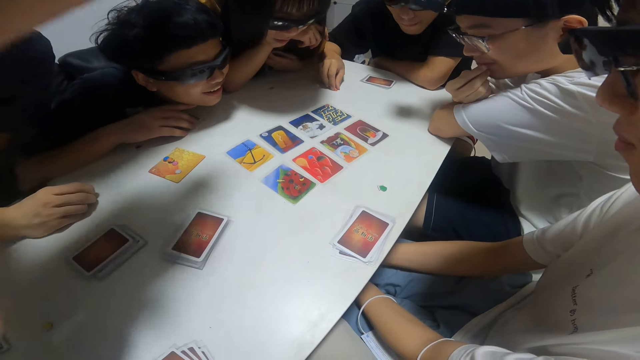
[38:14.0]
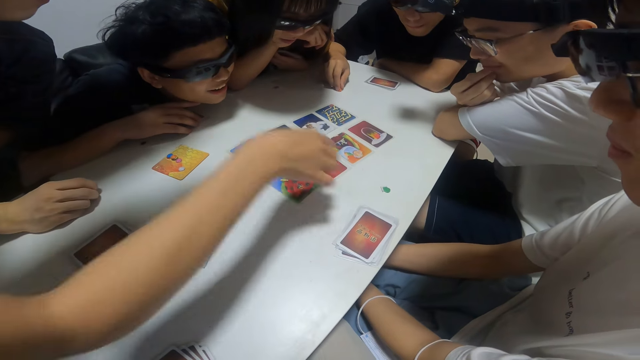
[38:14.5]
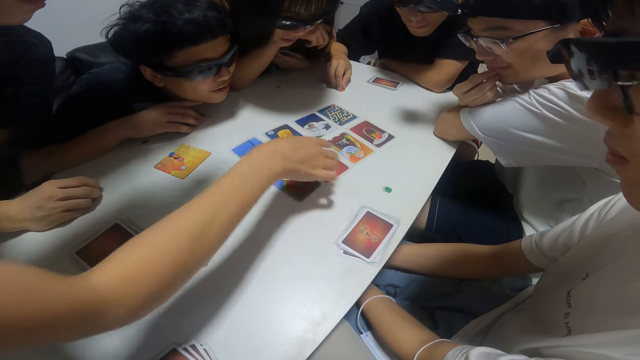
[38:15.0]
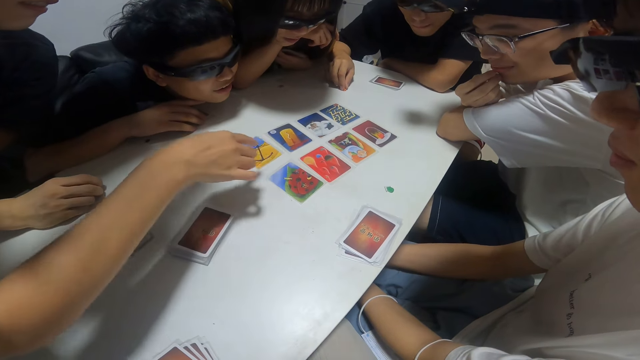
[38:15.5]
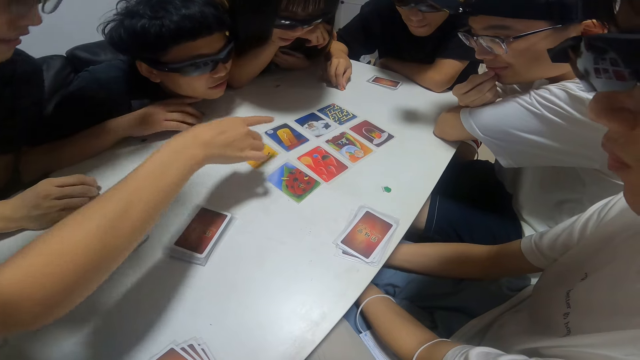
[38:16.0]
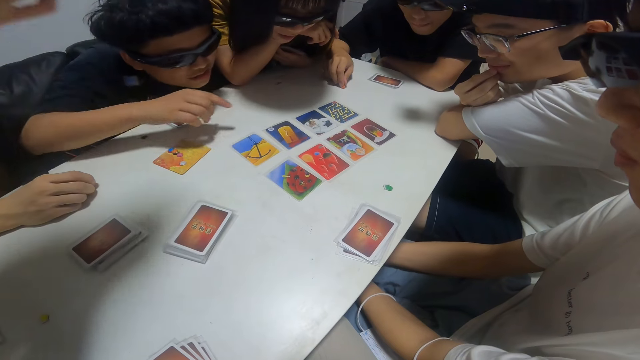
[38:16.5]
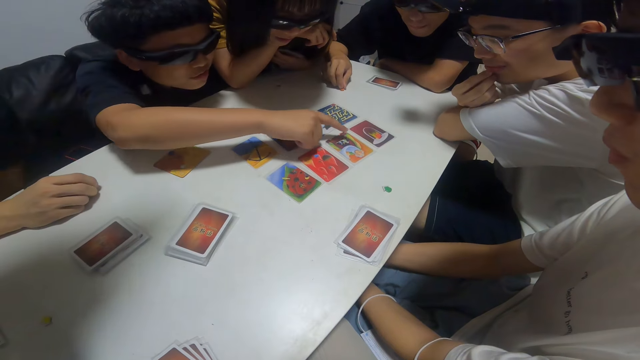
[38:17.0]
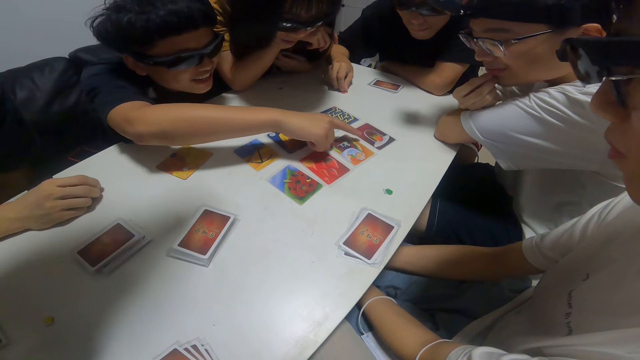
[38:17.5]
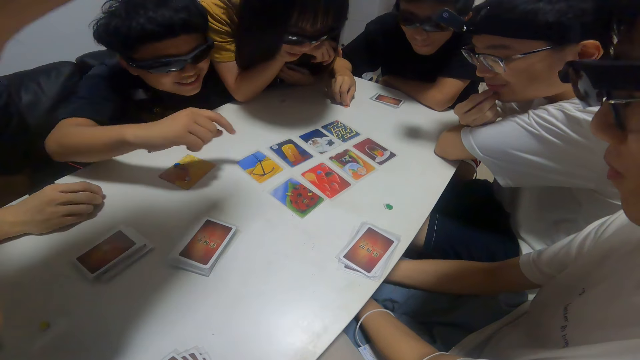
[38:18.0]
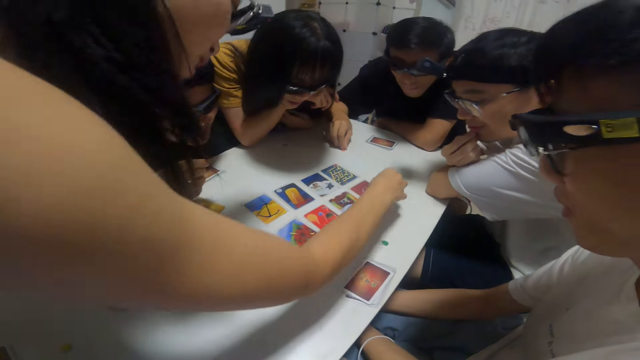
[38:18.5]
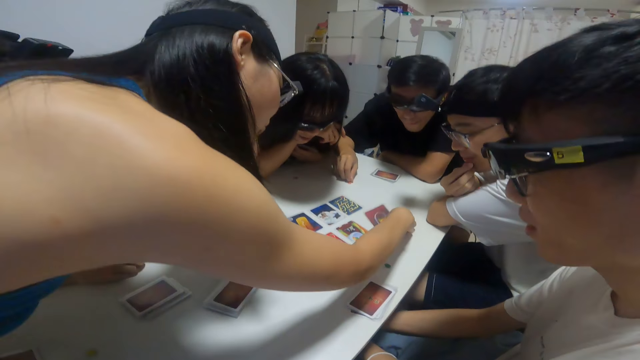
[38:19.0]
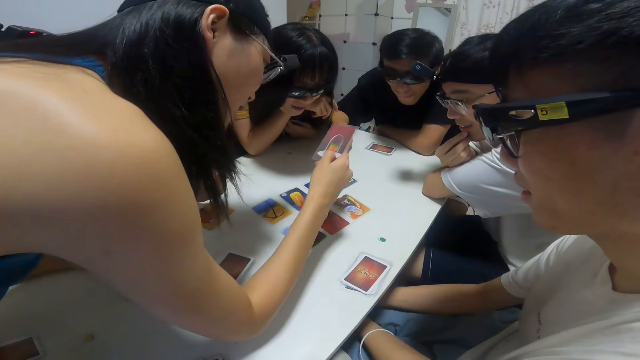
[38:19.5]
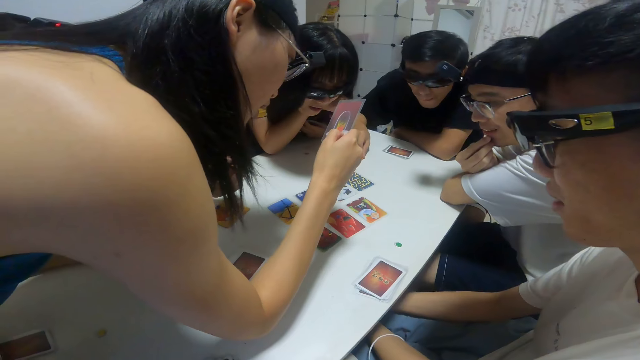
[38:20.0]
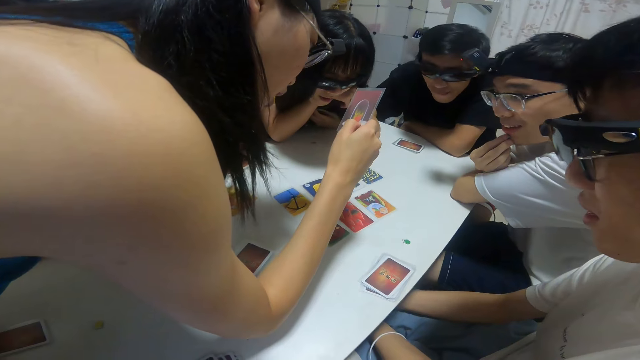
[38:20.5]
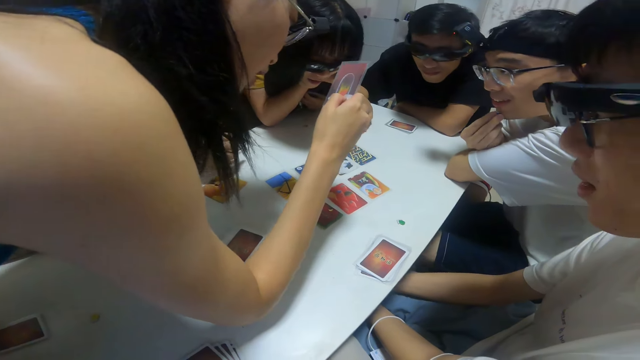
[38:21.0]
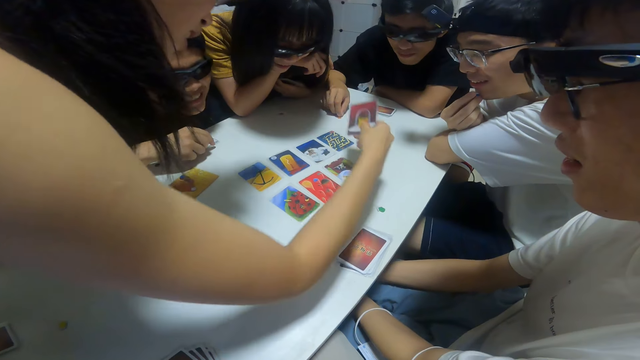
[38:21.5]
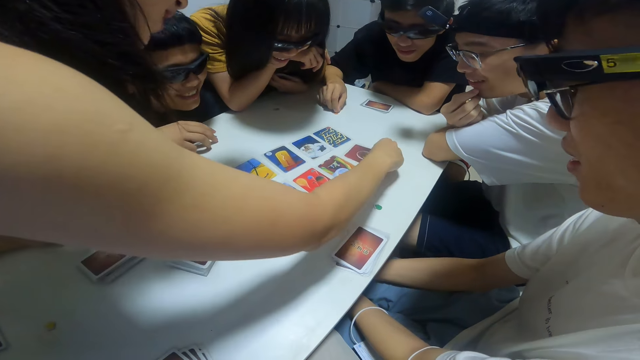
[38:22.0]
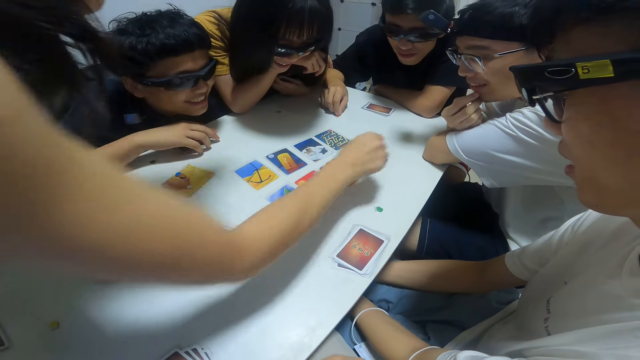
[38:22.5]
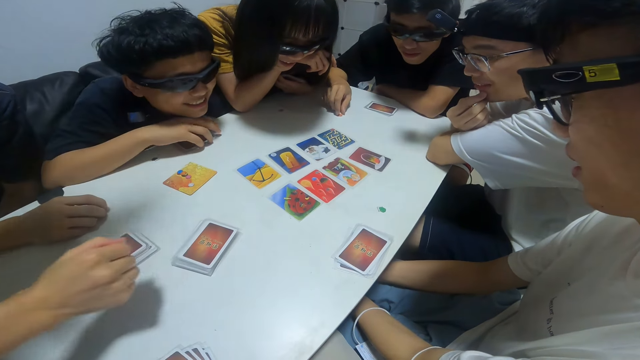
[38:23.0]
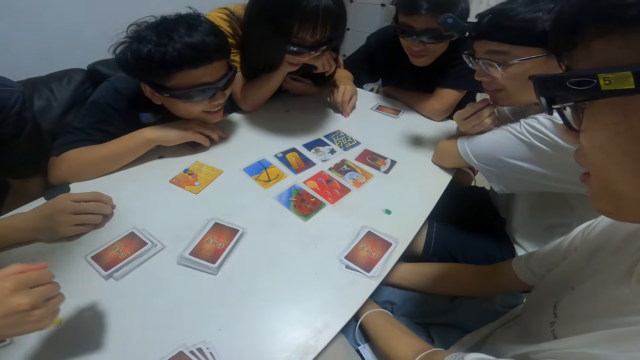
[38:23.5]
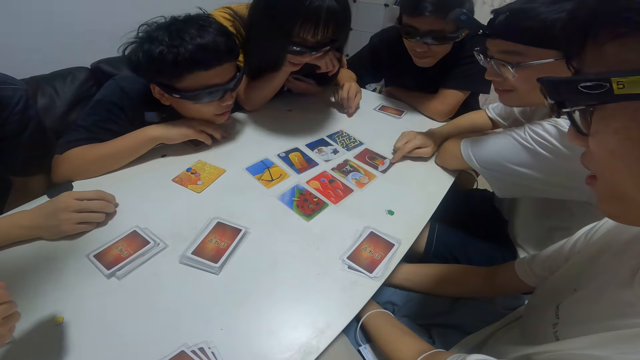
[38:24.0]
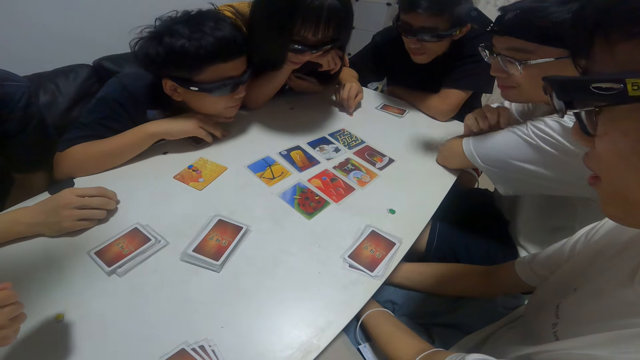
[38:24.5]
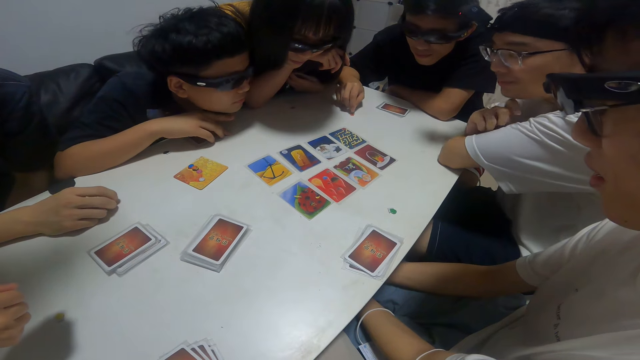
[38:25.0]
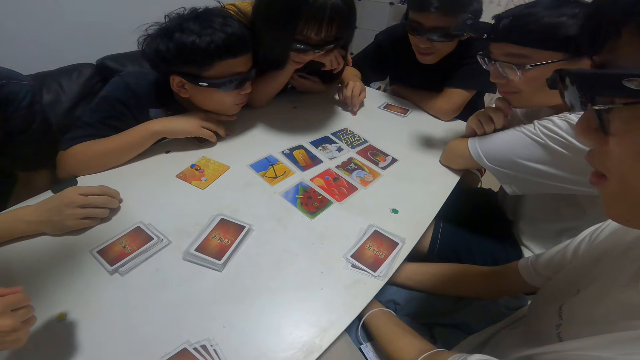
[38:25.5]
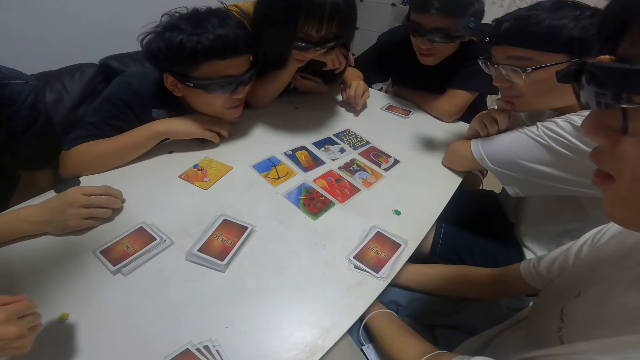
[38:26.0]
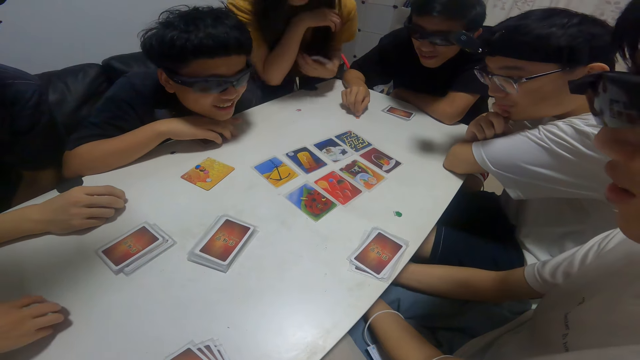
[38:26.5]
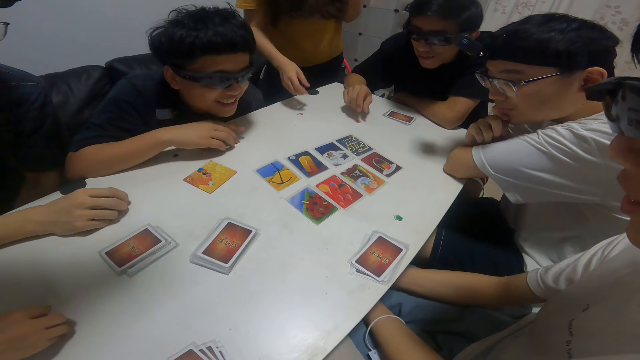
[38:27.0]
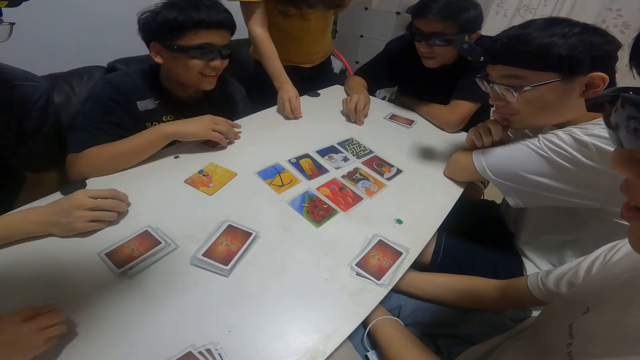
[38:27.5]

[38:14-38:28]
The woman picks up the card from the table with her right hand. She drops the cards on the table with her right hand. A man touches the cards on the table with his right hand.

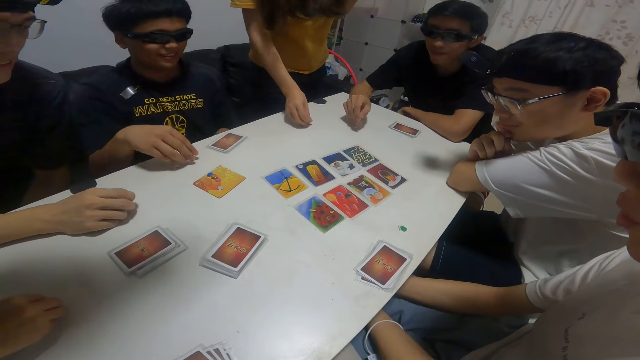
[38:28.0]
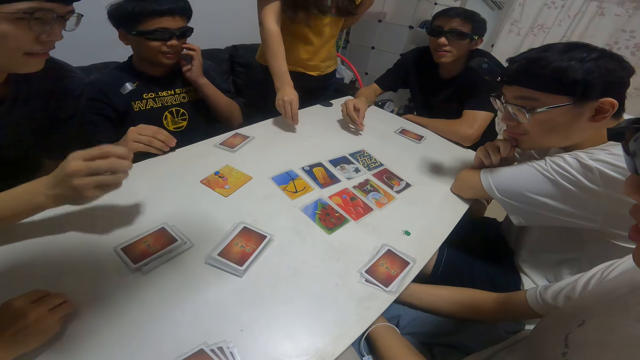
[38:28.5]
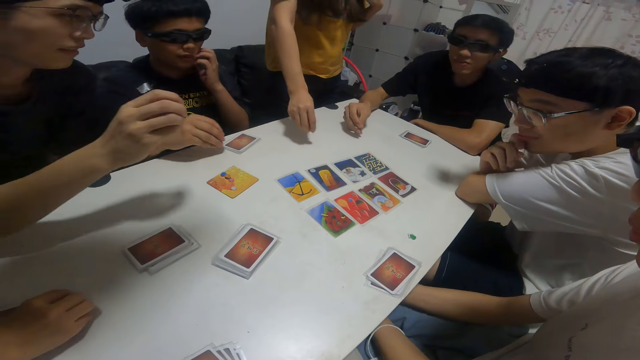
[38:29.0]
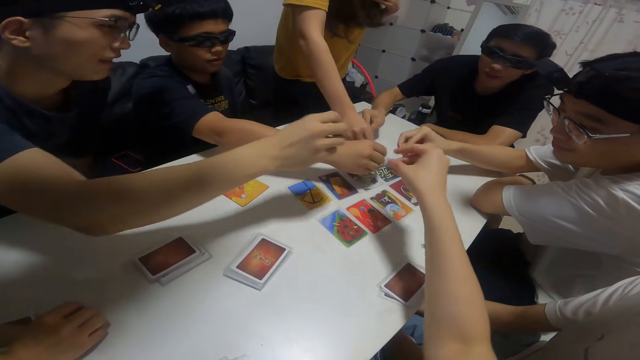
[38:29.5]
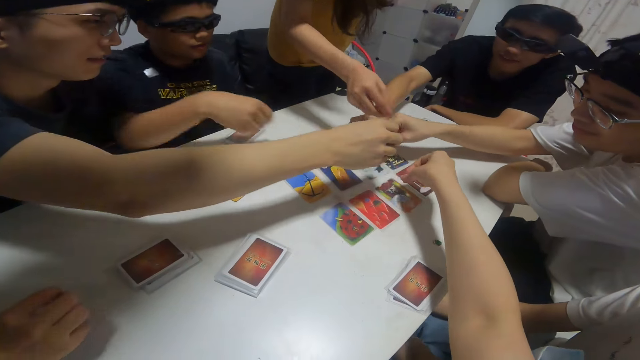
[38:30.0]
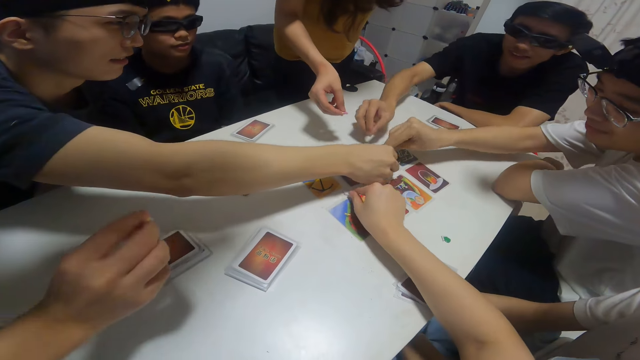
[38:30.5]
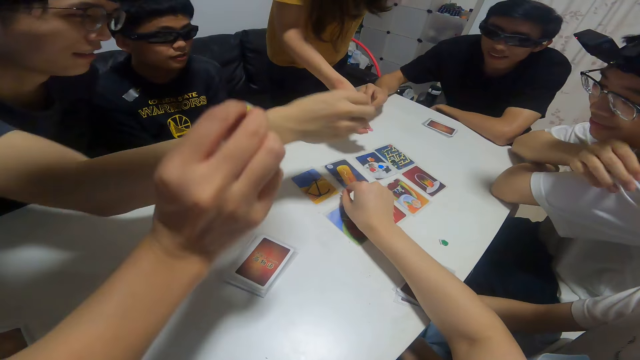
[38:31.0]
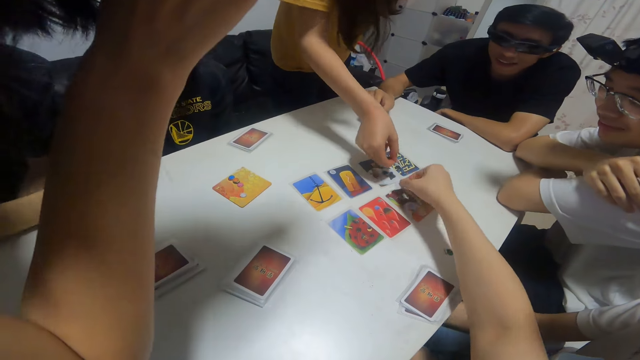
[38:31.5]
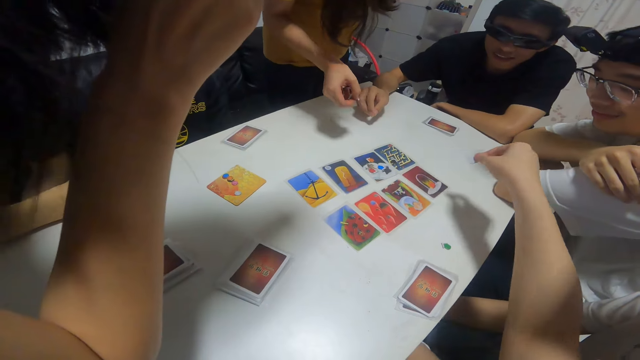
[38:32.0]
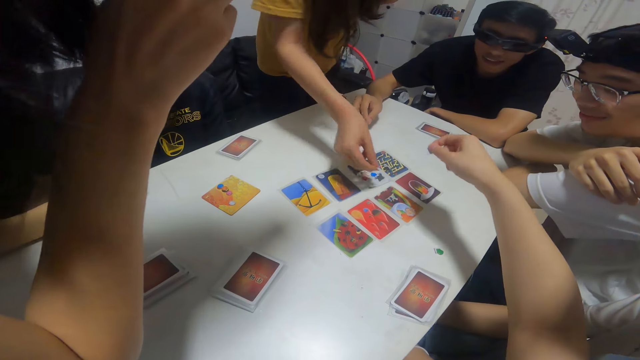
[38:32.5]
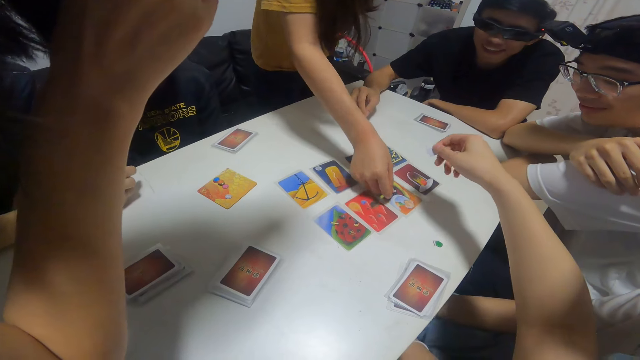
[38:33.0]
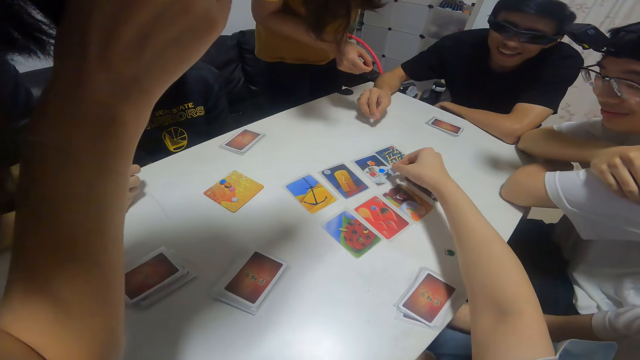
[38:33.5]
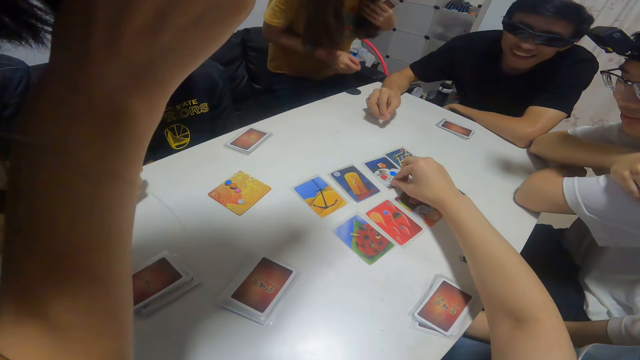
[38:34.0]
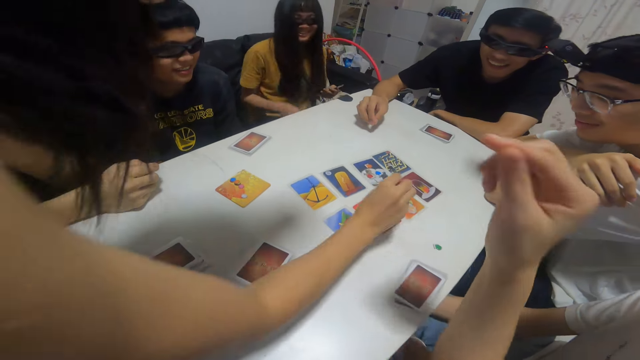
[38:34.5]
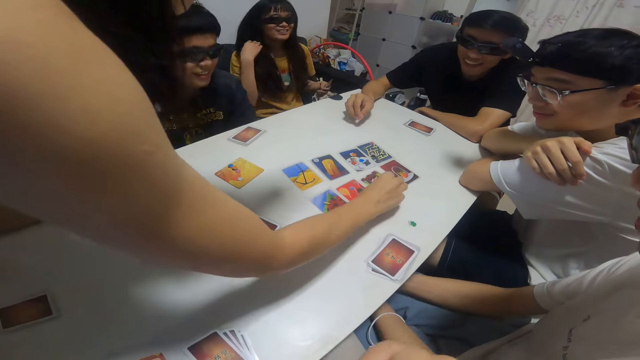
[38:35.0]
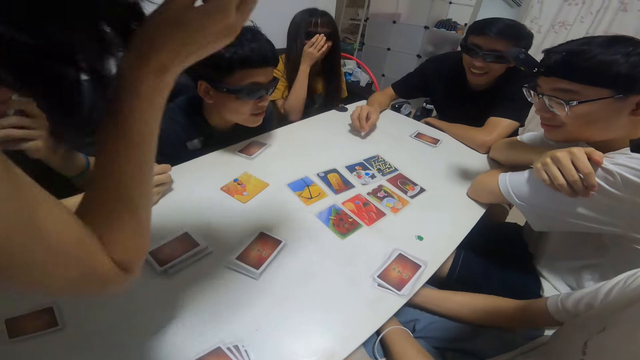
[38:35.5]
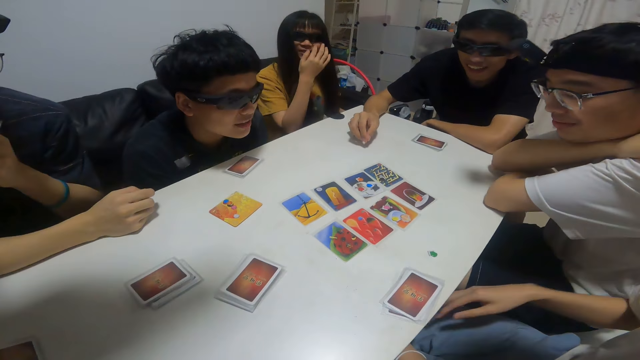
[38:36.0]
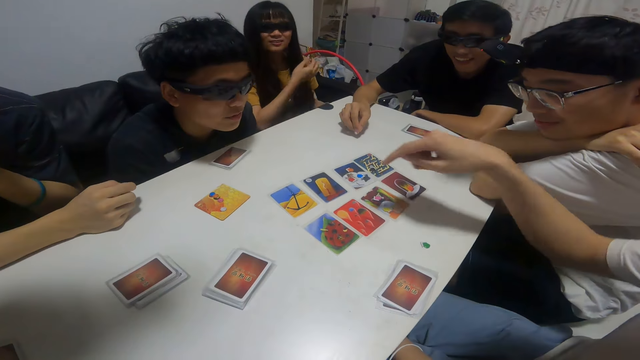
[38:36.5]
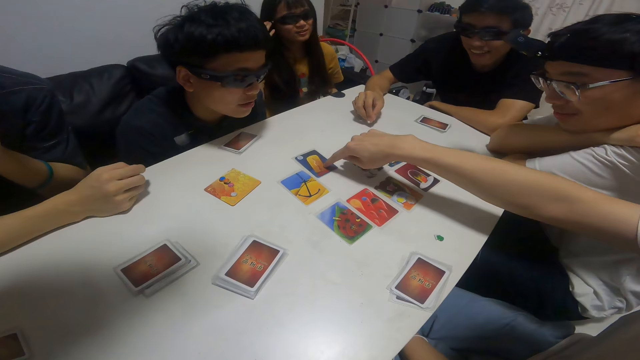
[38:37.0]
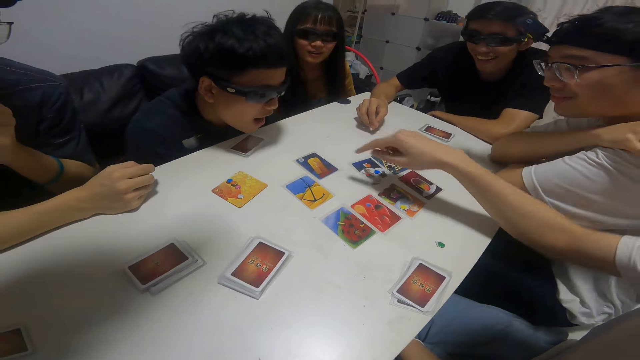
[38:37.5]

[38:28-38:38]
The camera wearer drops a letter tile on the table with his right hand. A man drops a letter tile on the table with his right hand. Another man drops a letter tile on the table with his right hand. A girl drops a letter tile on the table with her right hand. Another man drops a letter tile on the table with his right hand. Another man drops a letter tile on the table with his right hand. A woman drops a letter tile on the table with her right hand. Another man drops a letter tile on the table with his right hand. The camera wearer looks at the cards on the table. The last man moves the card on the table with his right hand.
